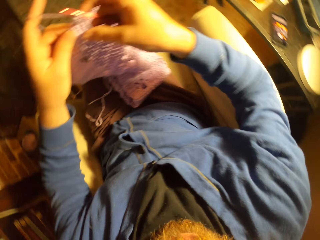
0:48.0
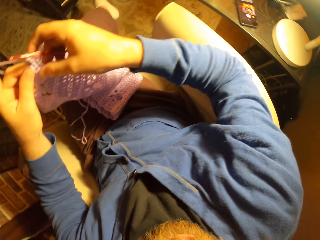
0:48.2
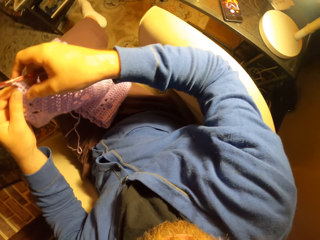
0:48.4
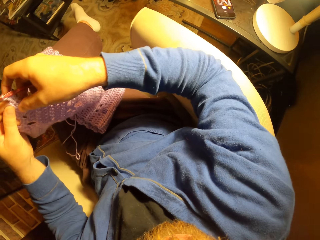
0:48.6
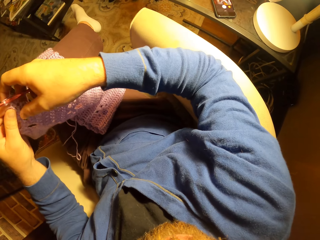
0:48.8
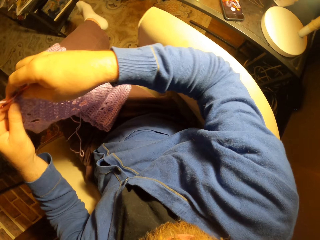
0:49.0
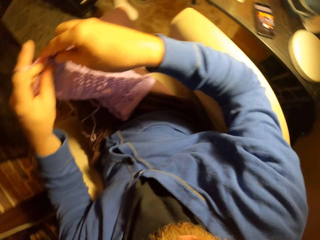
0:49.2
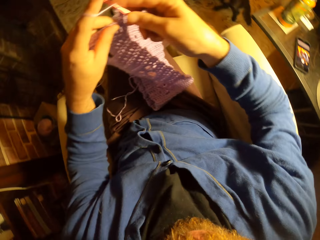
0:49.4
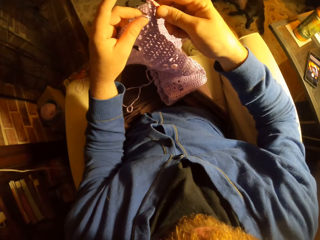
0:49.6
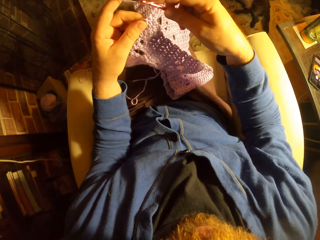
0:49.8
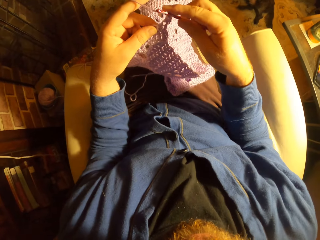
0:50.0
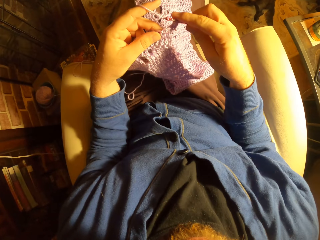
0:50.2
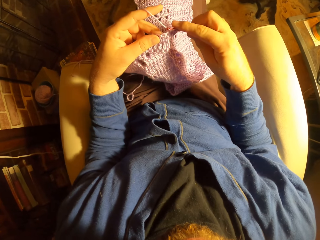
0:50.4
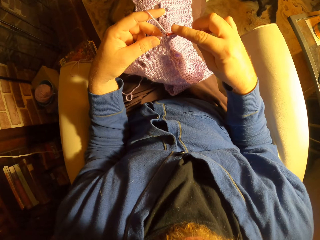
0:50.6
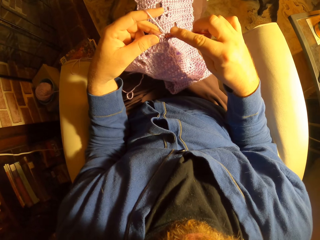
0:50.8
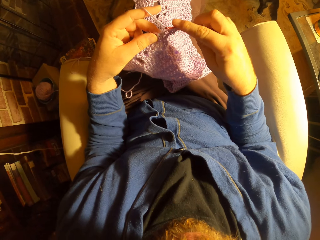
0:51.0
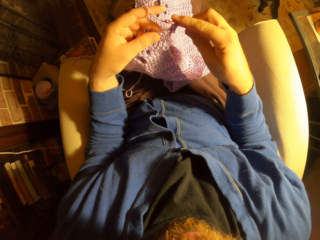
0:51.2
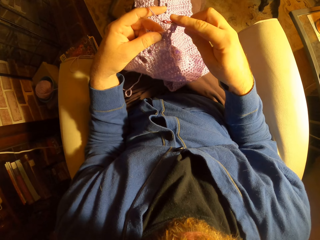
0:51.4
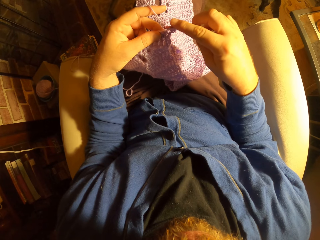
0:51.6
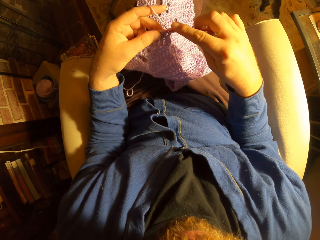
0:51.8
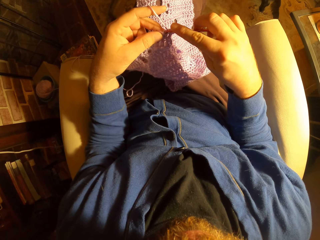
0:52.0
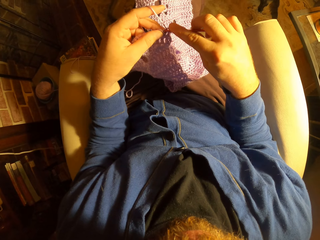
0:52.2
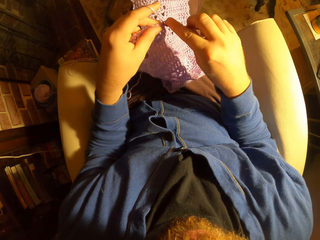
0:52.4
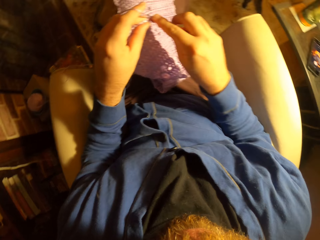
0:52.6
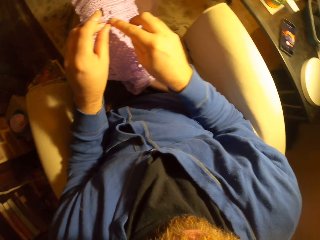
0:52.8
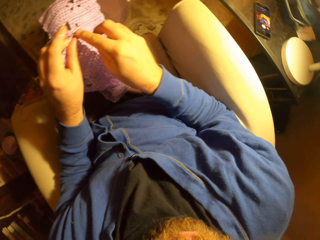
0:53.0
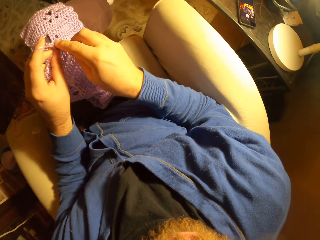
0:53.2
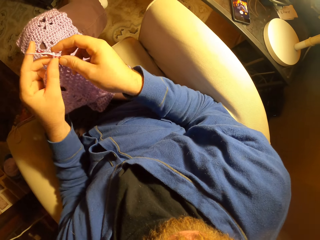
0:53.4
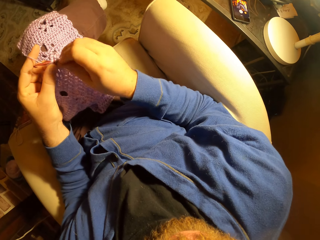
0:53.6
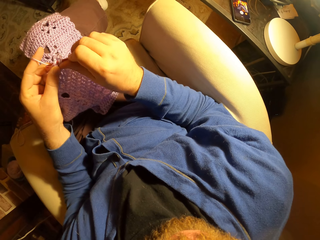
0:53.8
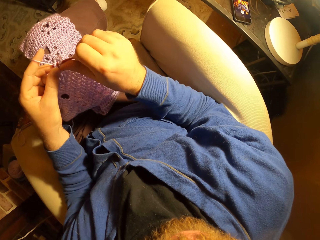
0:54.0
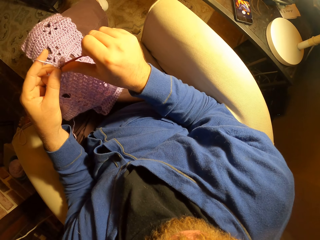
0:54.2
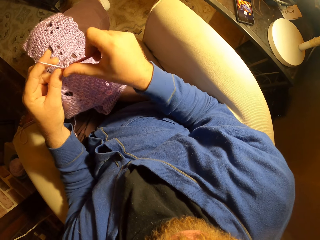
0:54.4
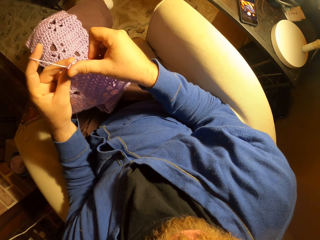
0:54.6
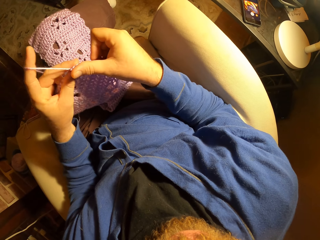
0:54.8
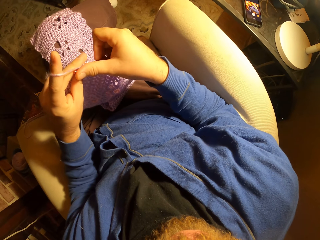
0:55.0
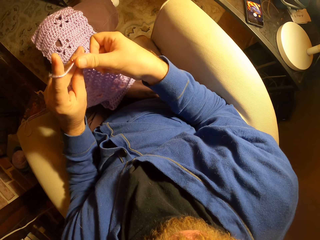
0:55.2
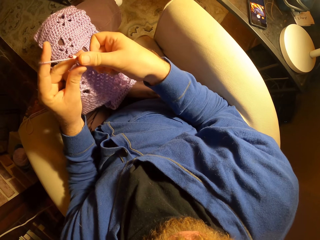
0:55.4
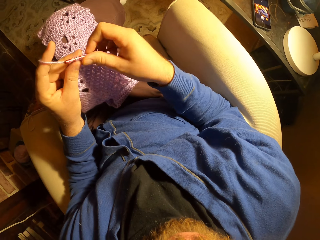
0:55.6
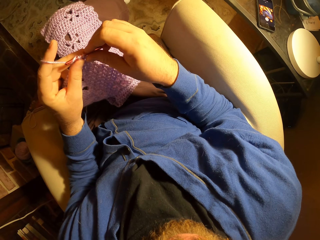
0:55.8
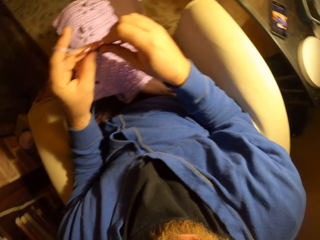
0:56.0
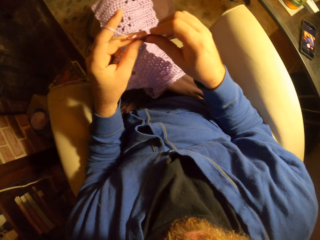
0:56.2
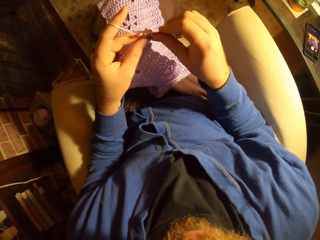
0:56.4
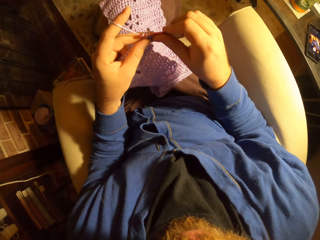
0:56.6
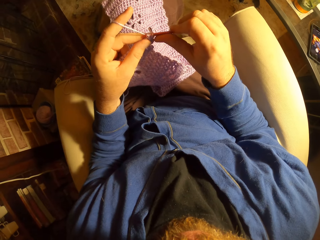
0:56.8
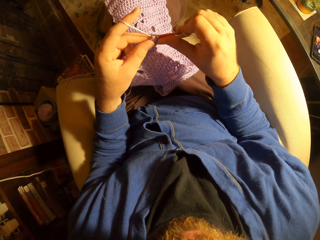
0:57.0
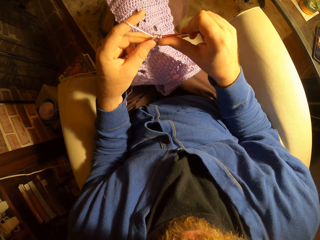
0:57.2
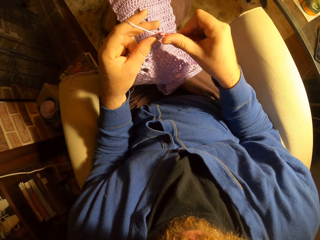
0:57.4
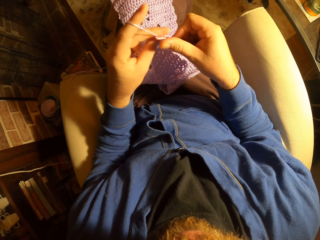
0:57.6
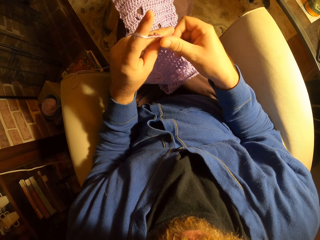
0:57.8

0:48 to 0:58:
The camera wearer glances at her phone on the table with a message on it. She knits with the yarn and the knitting needle. She removes a hand on the couch. She glances at the phone.

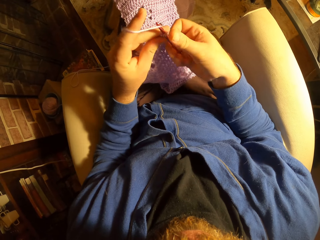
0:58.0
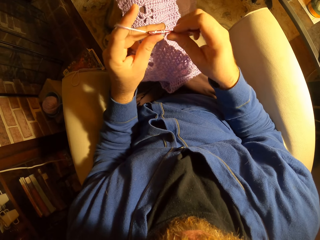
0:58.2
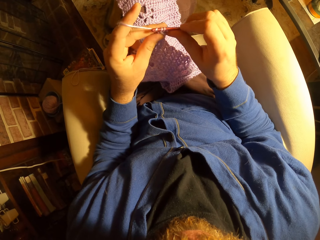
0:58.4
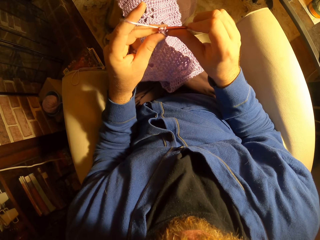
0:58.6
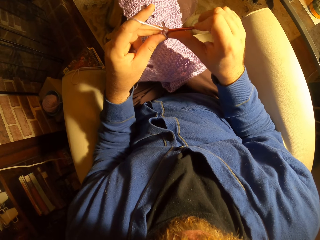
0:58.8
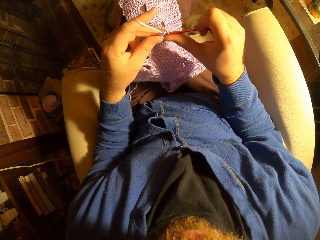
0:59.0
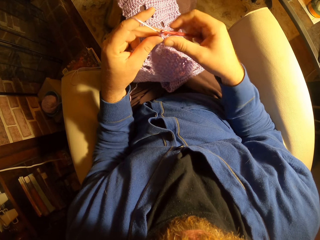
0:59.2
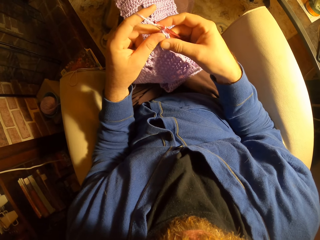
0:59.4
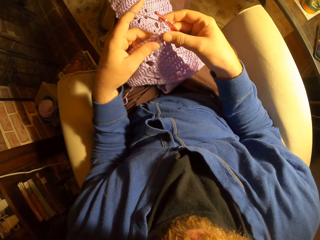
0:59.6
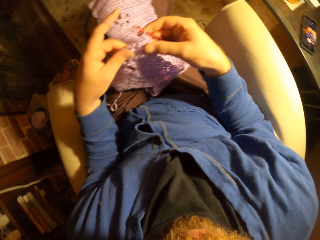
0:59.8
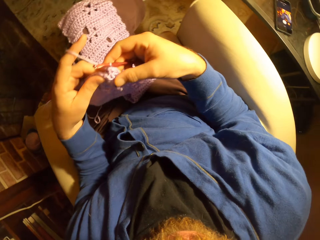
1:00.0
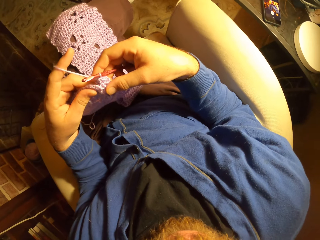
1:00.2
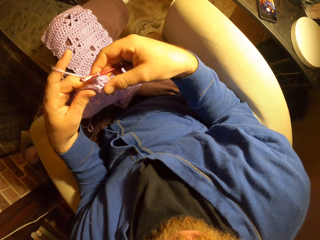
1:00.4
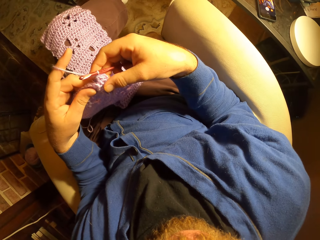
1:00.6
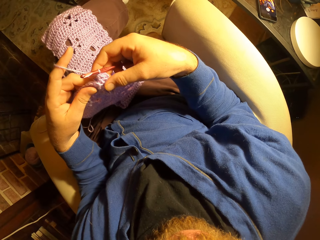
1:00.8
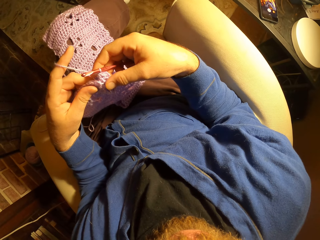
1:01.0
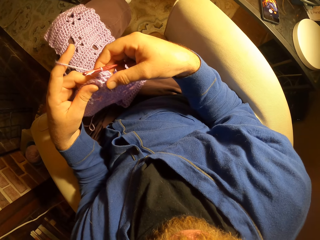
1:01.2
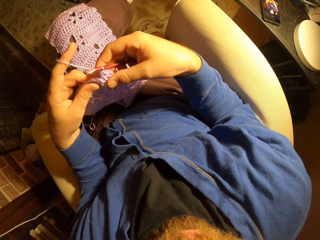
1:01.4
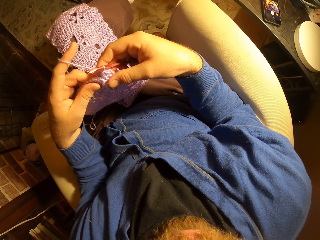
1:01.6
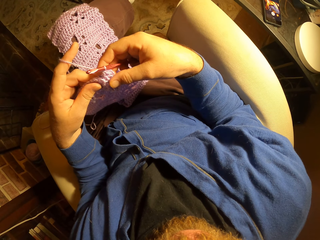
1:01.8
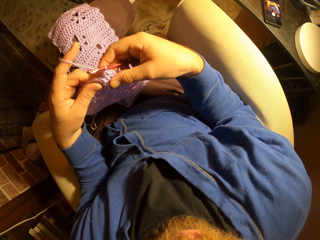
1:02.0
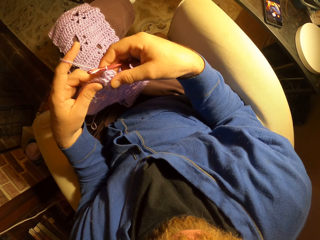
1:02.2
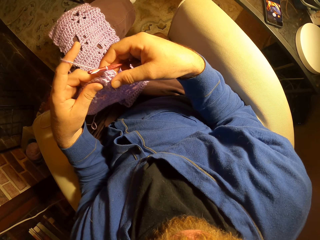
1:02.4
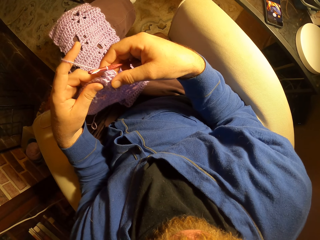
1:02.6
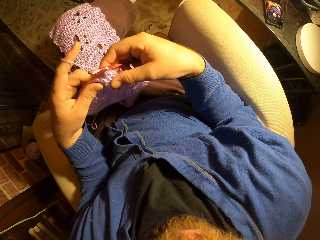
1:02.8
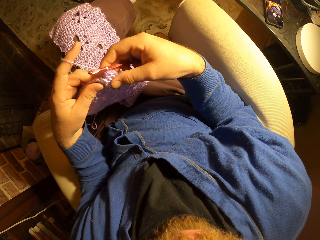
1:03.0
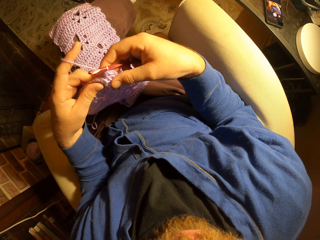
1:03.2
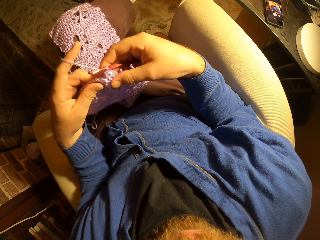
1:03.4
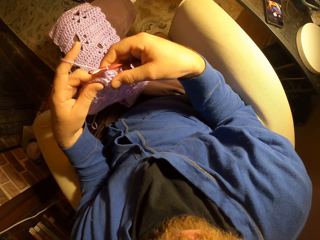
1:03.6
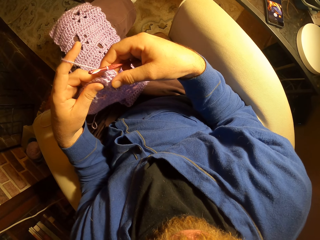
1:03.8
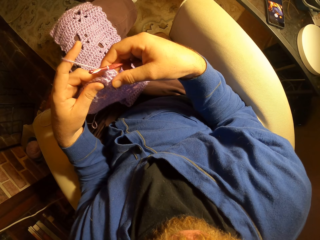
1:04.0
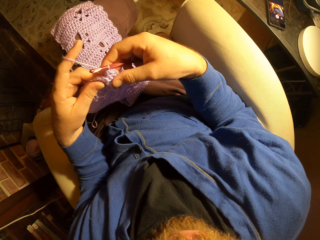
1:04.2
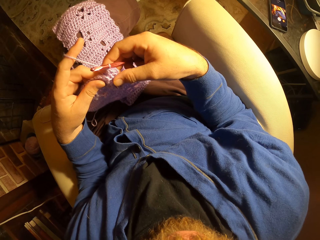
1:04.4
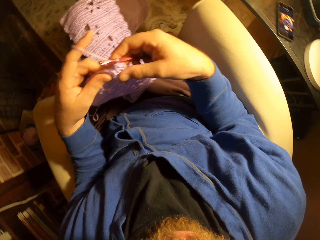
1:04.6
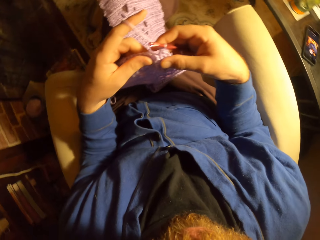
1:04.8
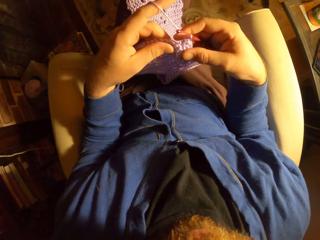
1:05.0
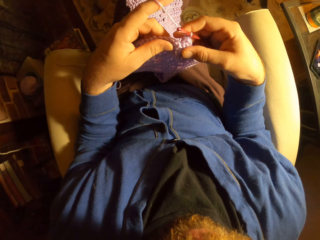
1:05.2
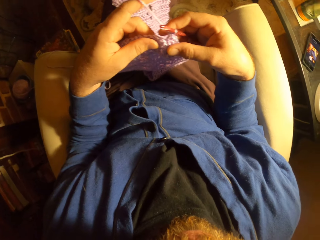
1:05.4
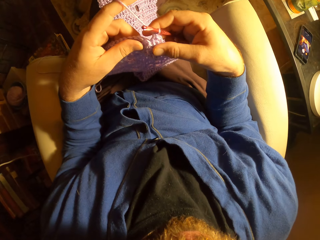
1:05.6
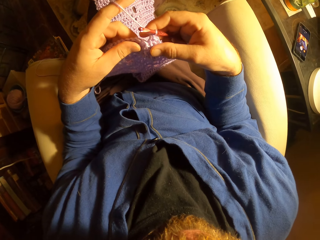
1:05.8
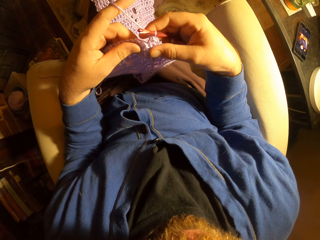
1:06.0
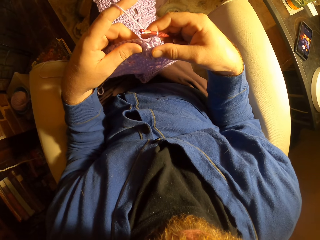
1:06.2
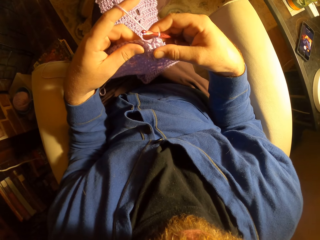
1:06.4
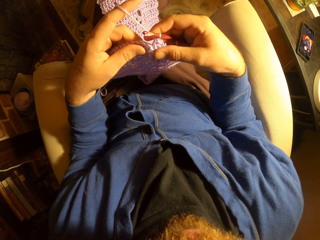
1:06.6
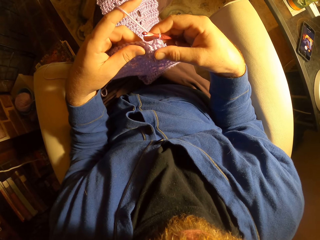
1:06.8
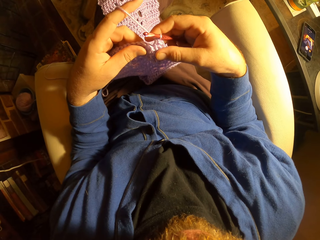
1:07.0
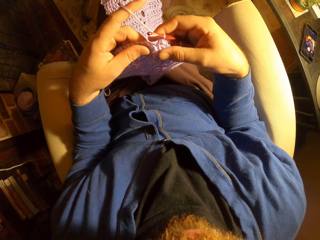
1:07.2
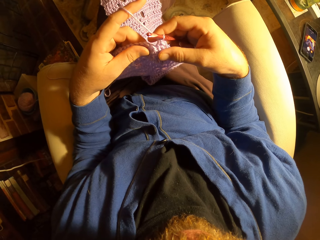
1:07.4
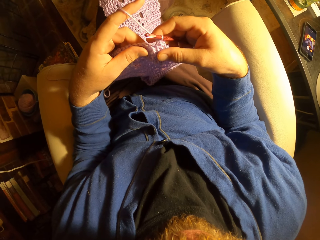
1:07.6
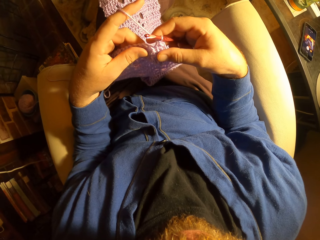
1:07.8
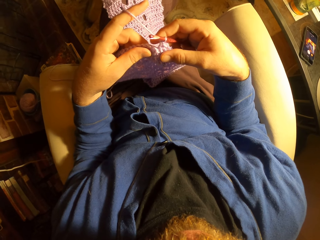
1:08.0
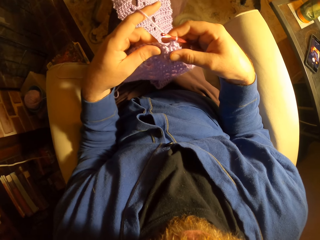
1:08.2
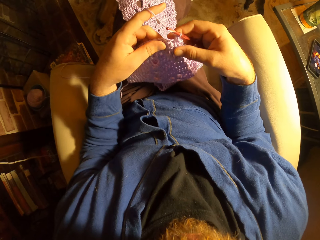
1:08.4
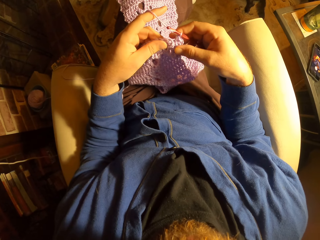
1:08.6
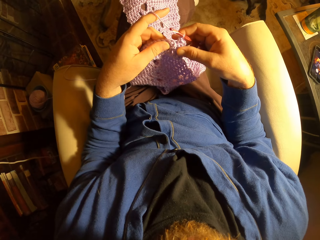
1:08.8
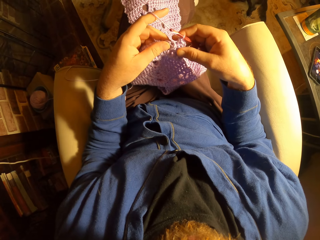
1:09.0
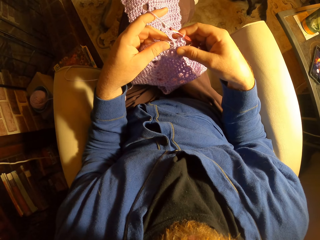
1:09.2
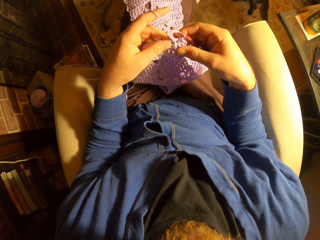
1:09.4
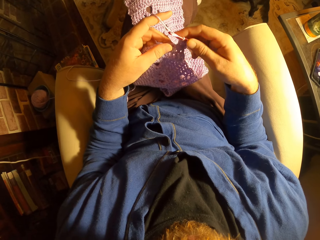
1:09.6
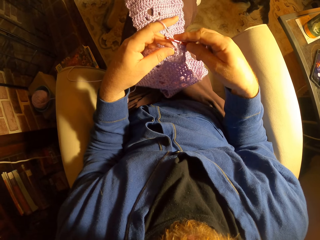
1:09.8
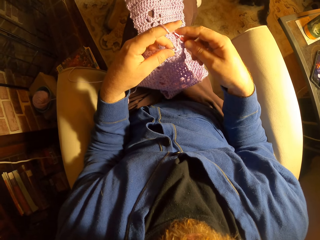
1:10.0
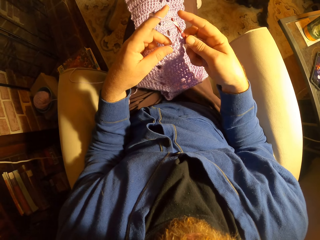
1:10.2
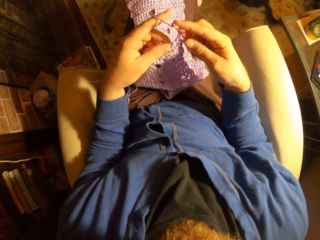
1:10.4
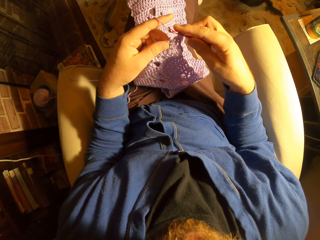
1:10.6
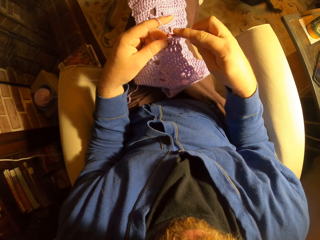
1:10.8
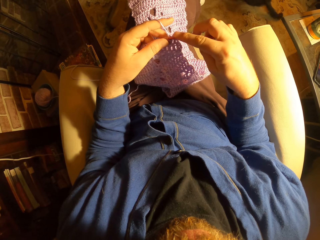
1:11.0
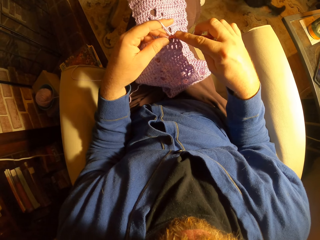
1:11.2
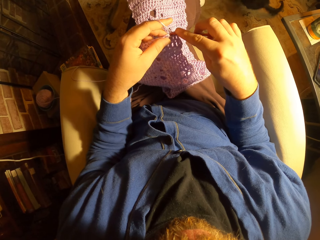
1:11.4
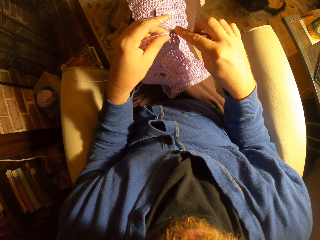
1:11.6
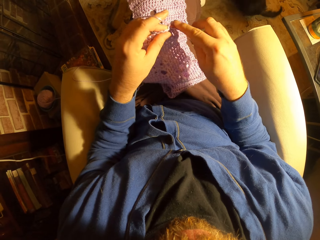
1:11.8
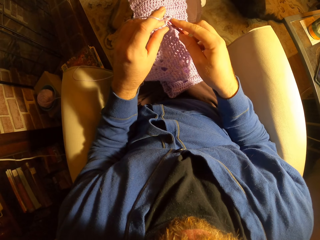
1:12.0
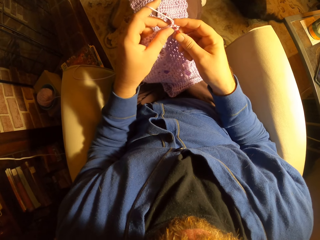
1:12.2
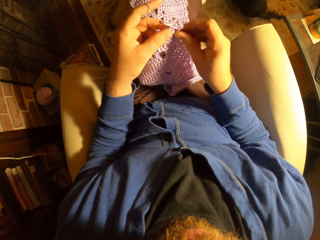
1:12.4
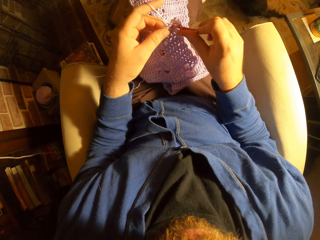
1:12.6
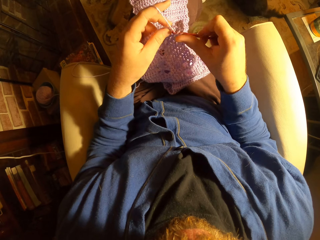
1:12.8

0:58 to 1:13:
The camera wearer stares at the phone on the table. They count the fabric stitches. A dog plays on the floor. The camera wearer knits with the yarn and the knitting needle.
